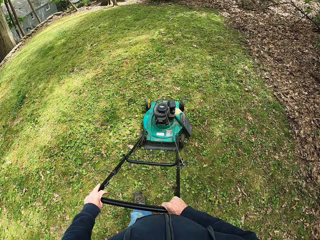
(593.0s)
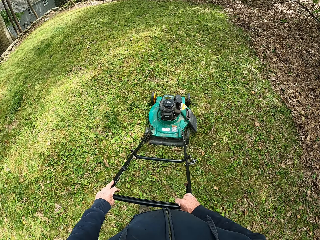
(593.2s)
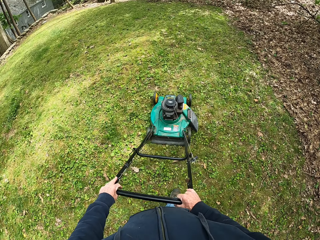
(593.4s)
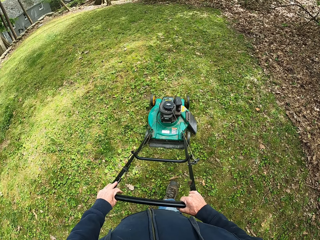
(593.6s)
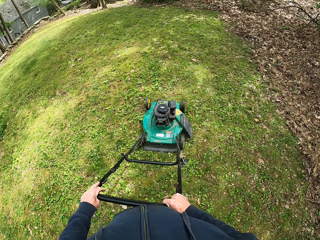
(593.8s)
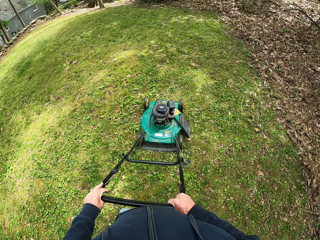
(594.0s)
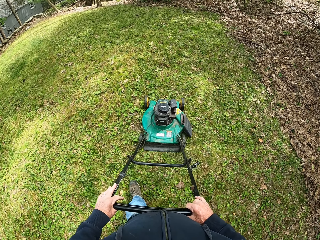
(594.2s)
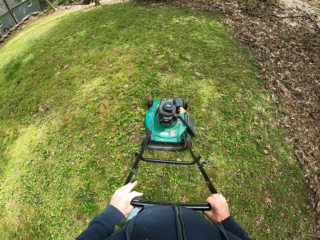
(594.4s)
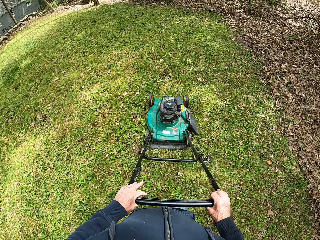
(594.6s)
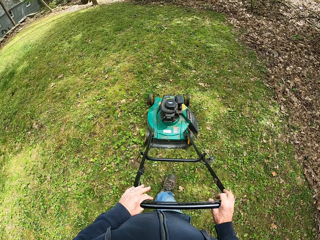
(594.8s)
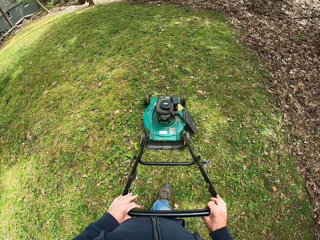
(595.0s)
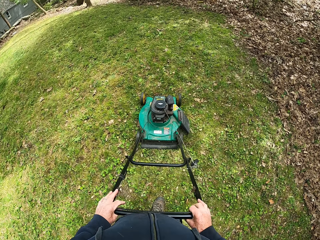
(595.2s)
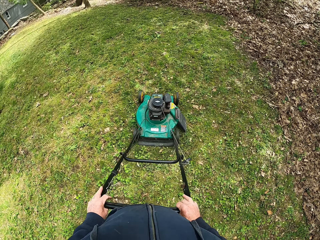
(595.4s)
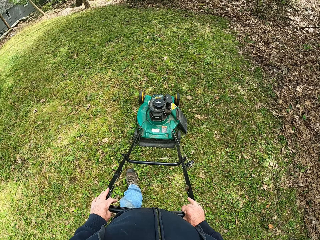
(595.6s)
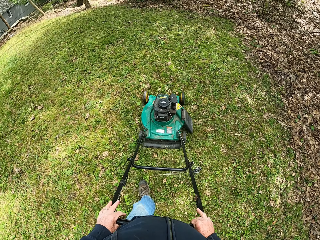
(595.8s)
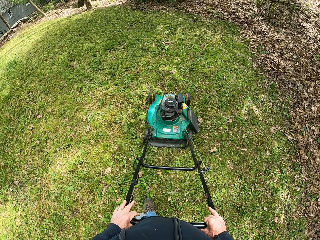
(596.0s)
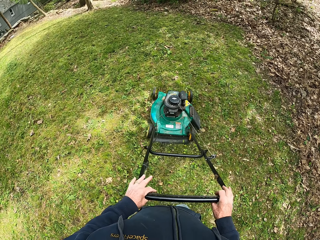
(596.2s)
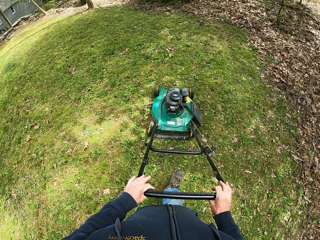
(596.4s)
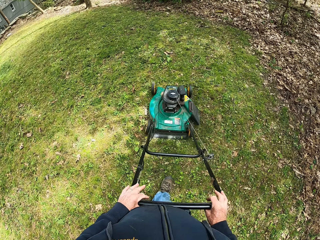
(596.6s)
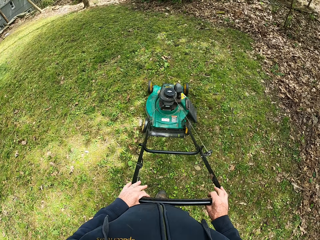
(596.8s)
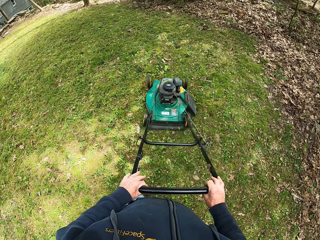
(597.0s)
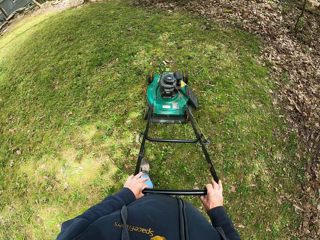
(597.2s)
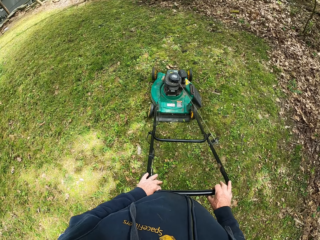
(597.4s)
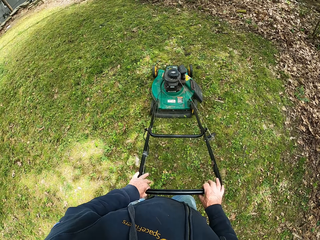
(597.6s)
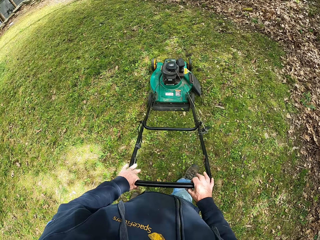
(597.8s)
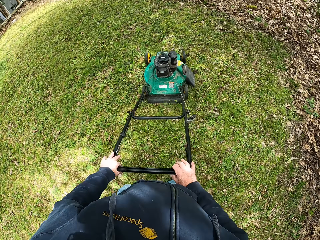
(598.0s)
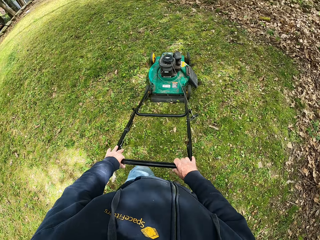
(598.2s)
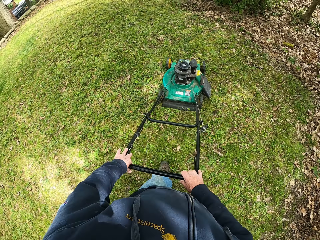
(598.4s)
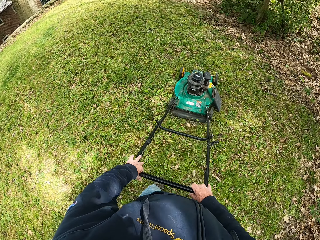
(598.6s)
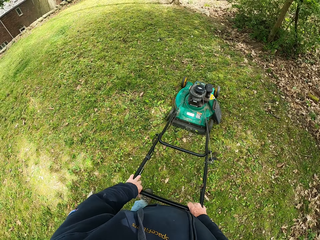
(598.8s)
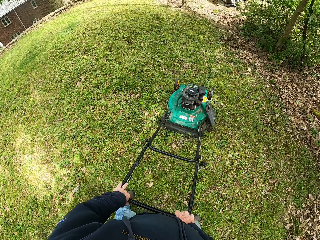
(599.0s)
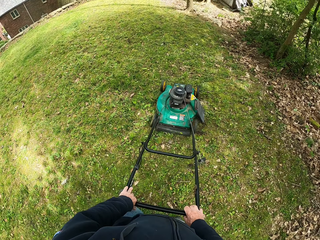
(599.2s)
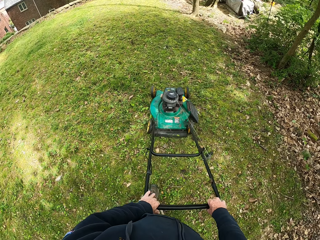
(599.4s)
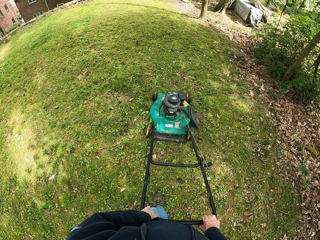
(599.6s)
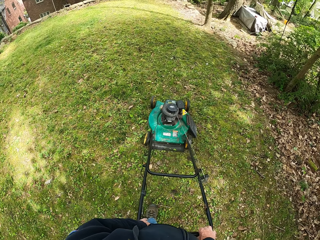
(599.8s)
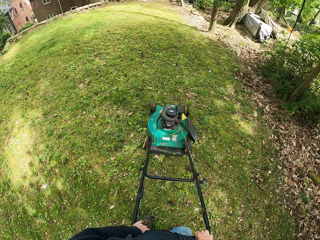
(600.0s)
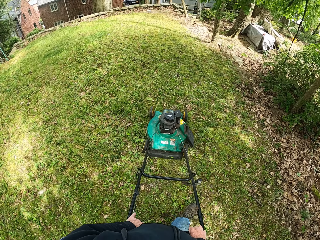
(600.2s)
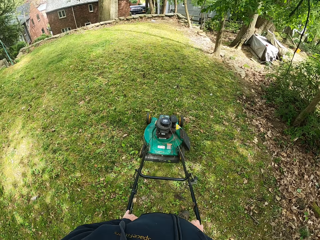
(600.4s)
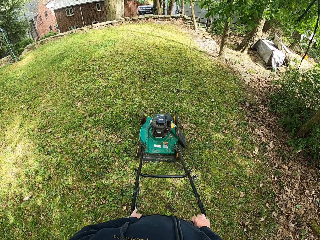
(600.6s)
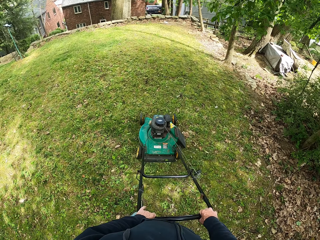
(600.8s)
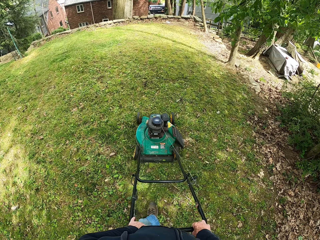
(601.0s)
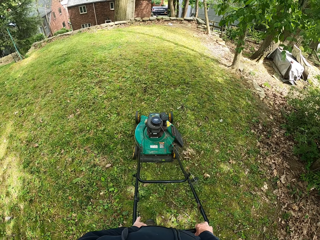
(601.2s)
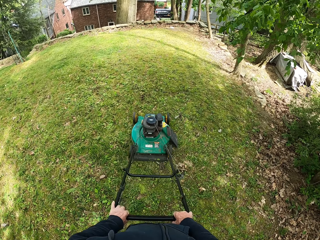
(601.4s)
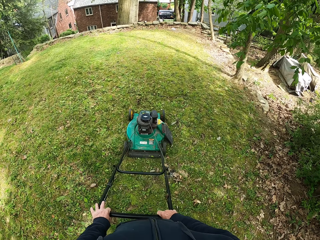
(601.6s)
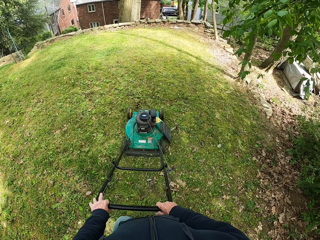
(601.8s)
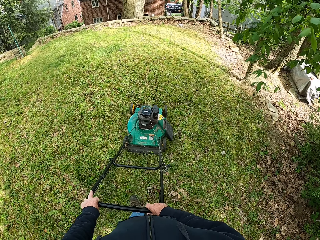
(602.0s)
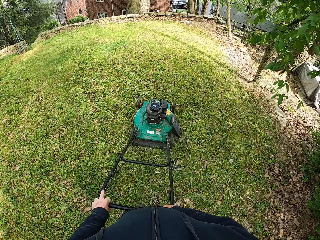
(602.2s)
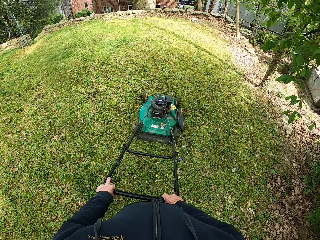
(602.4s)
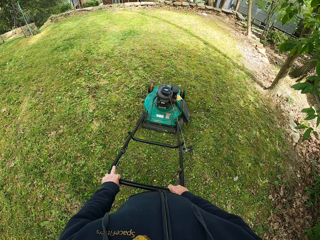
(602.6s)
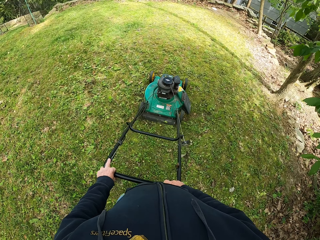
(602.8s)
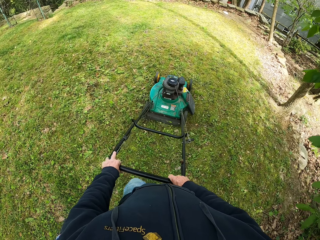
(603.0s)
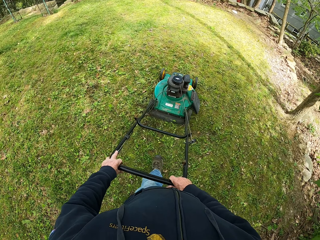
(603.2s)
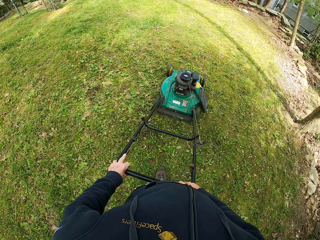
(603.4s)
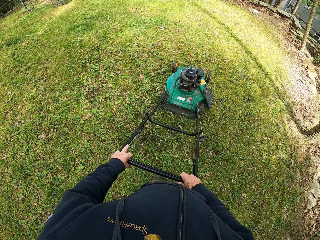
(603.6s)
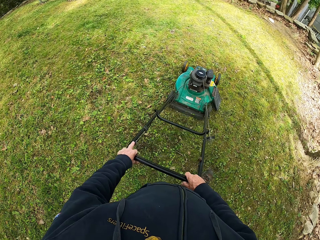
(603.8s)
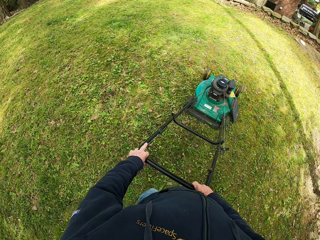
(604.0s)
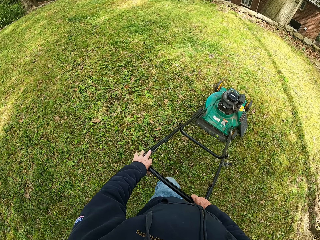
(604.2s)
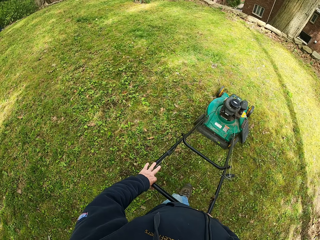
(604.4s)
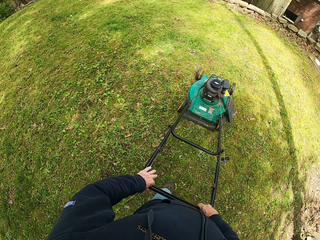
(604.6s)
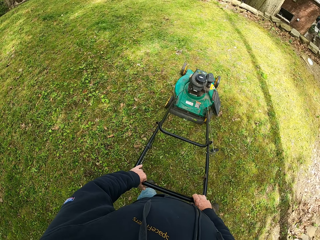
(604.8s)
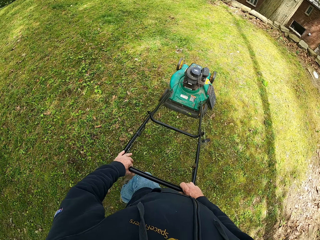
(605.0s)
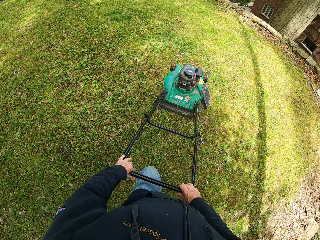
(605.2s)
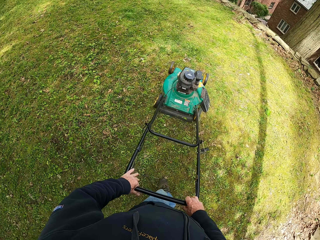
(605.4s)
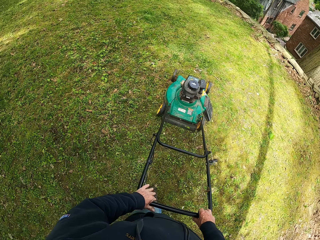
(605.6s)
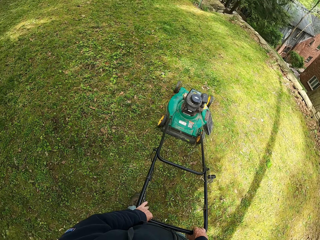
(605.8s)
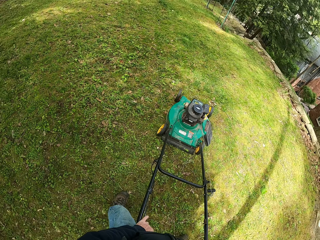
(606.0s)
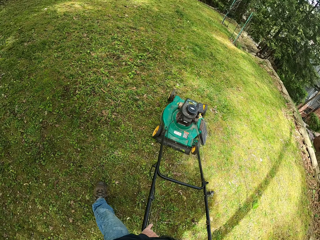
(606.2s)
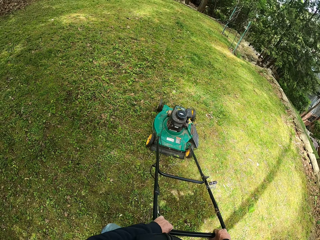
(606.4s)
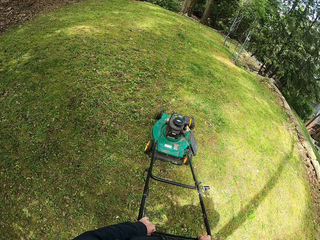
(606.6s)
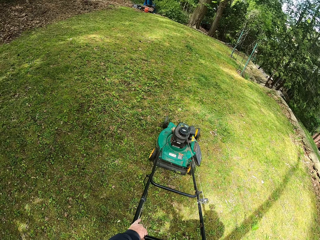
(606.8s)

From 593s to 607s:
The camera wearer walks forward and cuts the grass with the lawn mower. They turn the lawn mower. They walk forwards and cut the grass with the lawn mower. They turn the lawn mower.

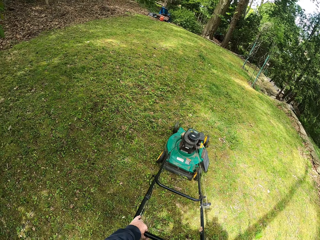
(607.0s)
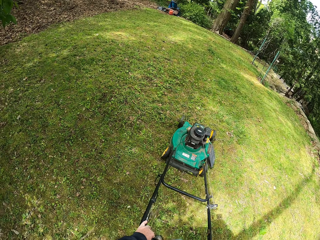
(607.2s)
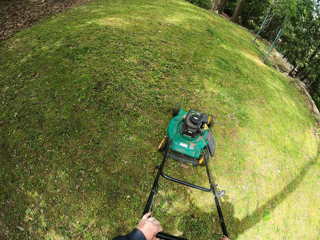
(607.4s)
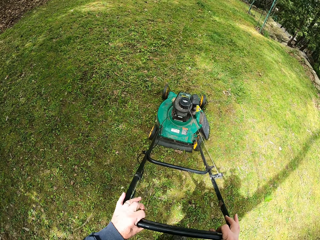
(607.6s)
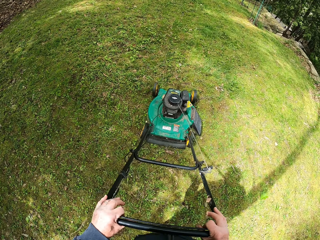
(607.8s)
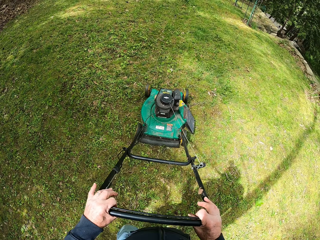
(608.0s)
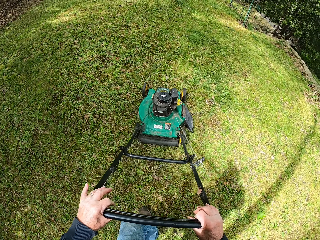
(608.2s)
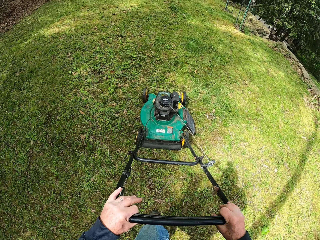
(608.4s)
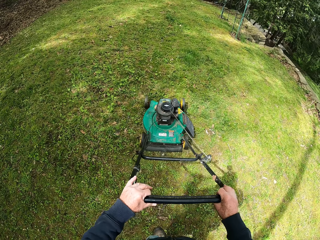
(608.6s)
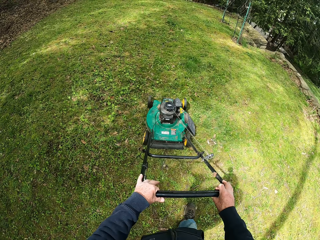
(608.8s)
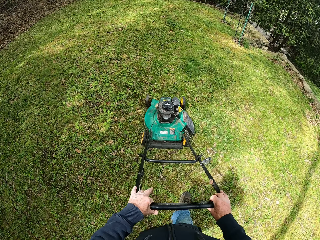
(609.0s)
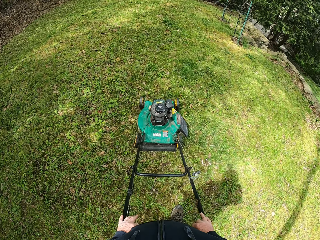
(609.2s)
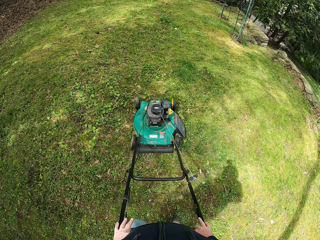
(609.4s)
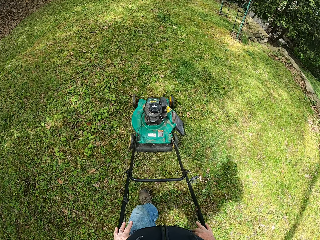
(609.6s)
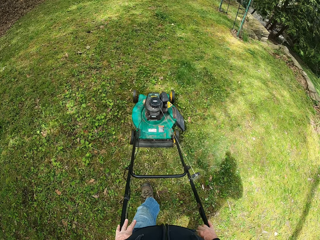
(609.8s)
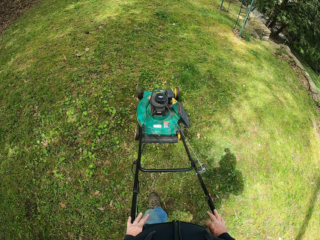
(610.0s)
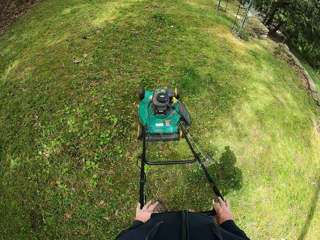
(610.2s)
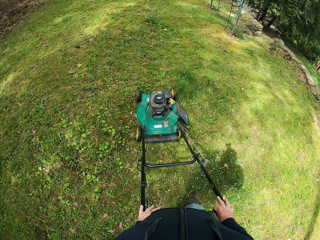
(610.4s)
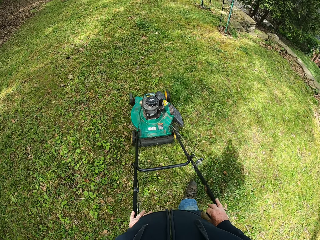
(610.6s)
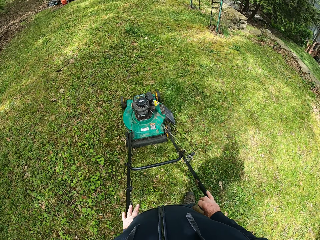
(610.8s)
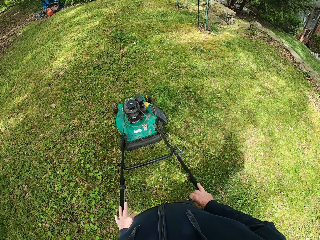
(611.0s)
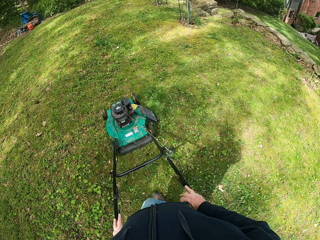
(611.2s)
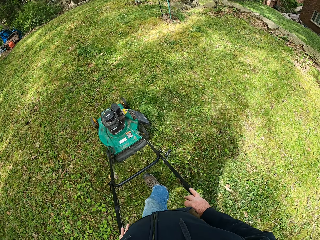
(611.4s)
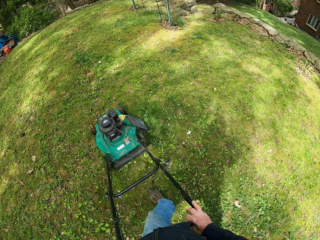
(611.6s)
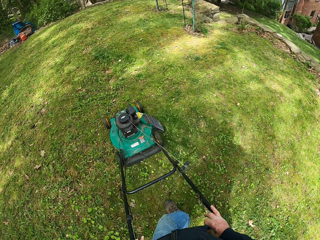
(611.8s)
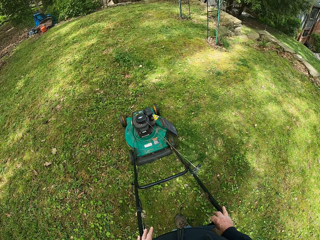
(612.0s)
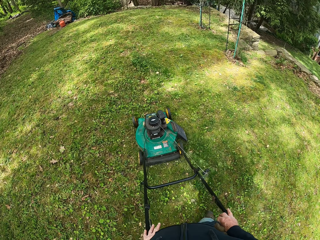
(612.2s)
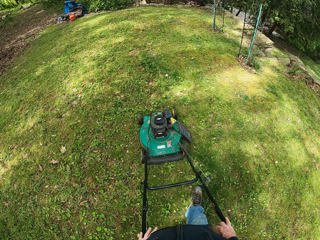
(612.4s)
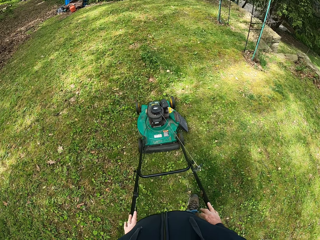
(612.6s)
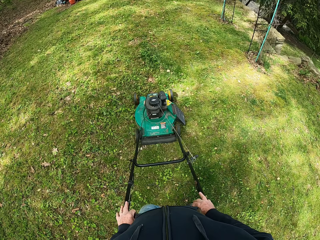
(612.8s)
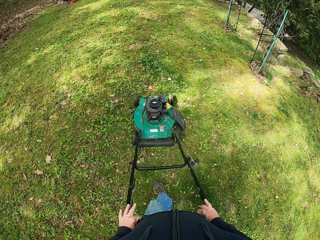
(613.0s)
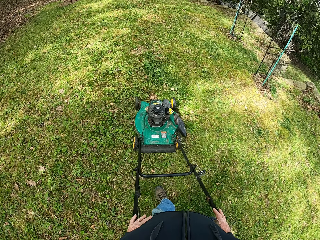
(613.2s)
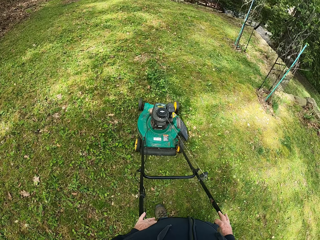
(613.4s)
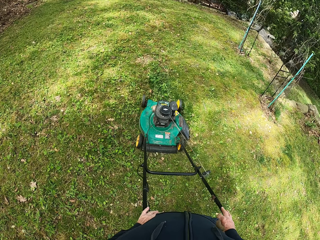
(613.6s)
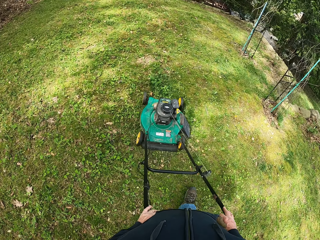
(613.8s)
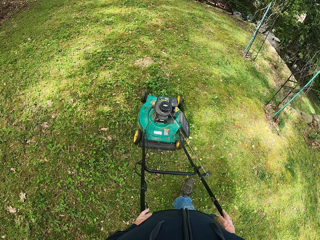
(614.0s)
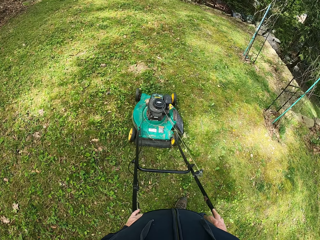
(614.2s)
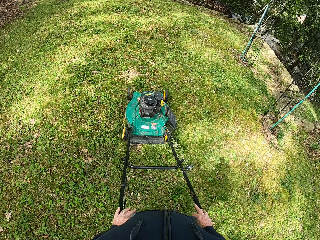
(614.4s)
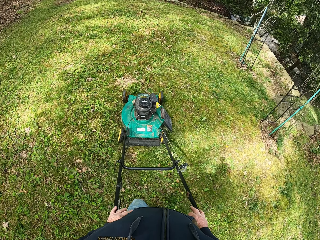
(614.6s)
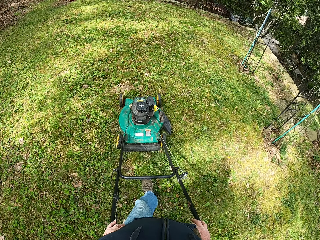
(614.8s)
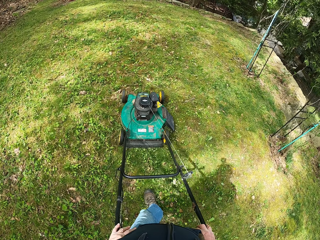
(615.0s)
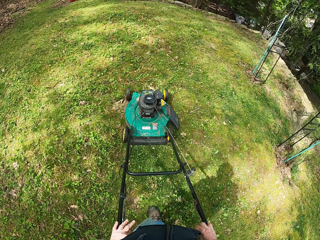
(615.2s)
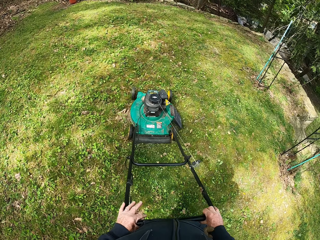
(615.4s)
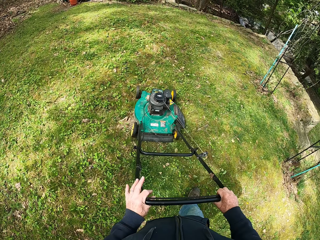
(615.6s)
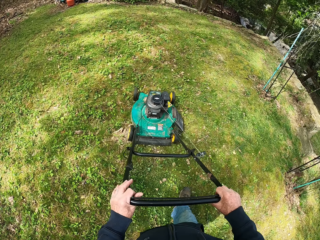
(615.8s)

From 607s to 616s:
The camera wearer pulls the lawn mower towards them and pushes the lawn mower forward. They cut the grass with the lawn mower. They walk forwards and cut the grass with the lawn mower.
